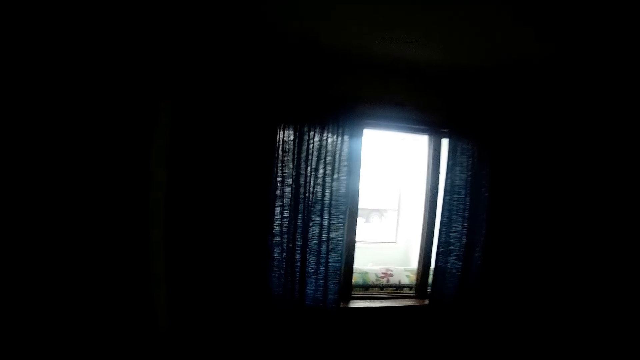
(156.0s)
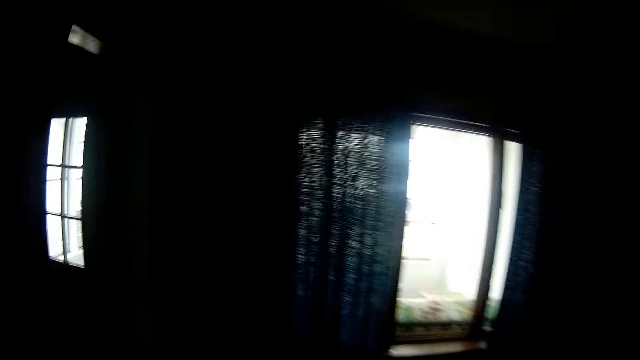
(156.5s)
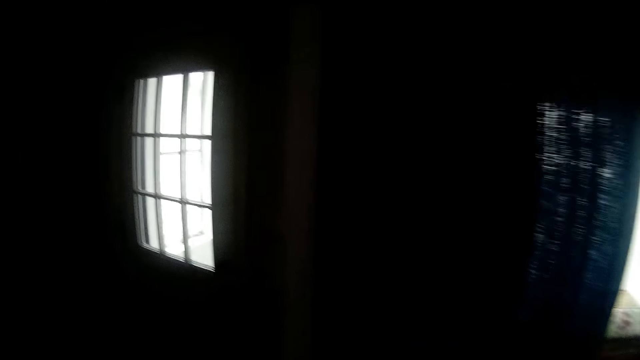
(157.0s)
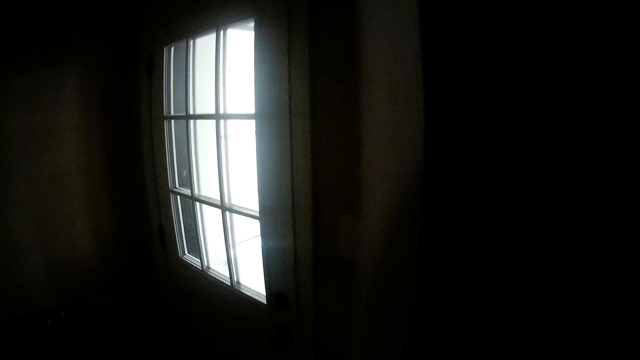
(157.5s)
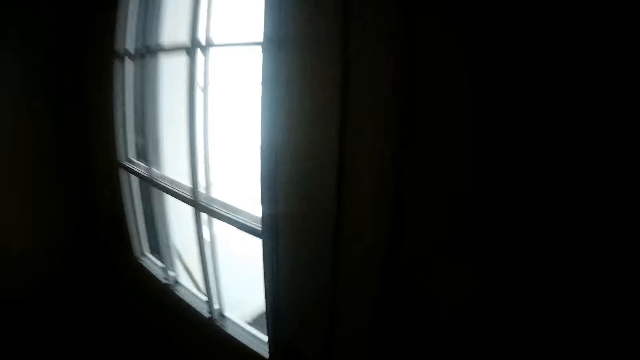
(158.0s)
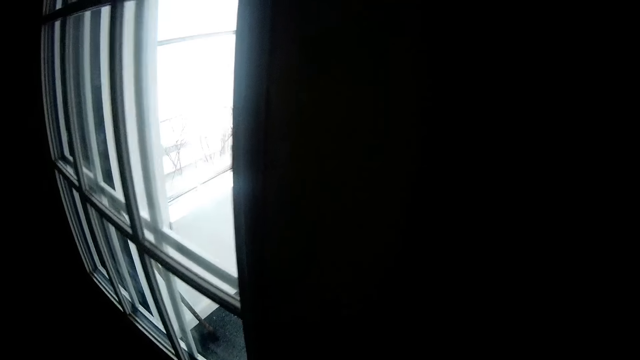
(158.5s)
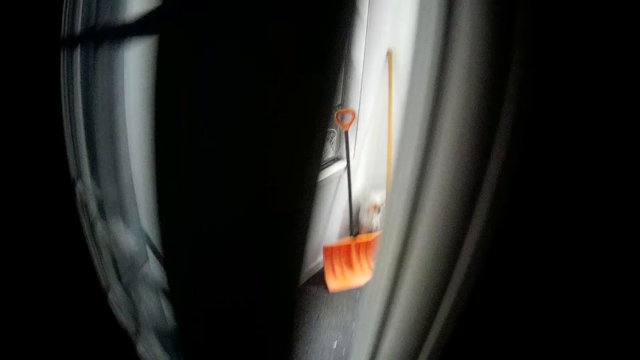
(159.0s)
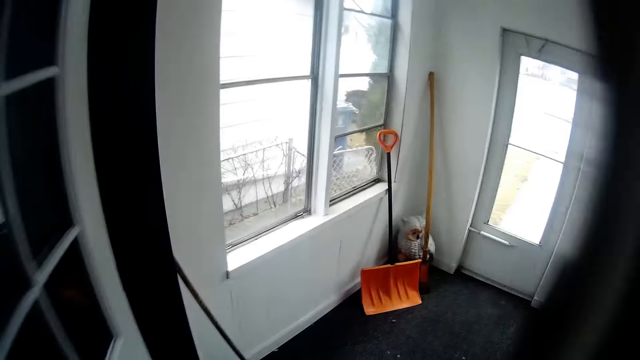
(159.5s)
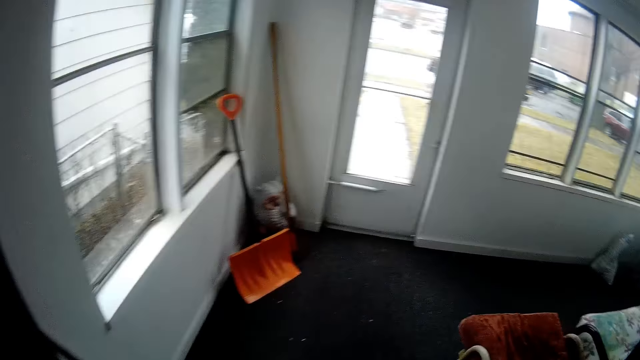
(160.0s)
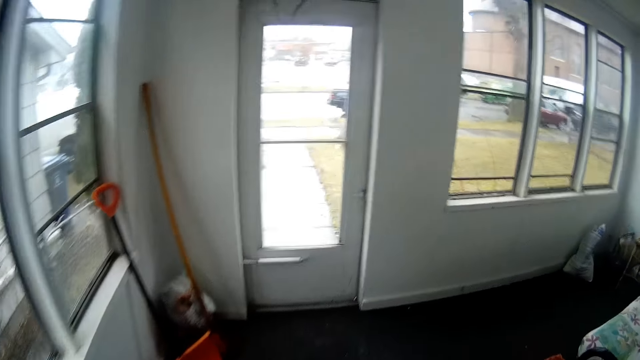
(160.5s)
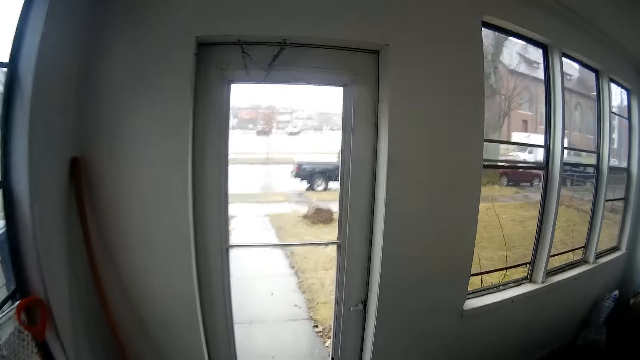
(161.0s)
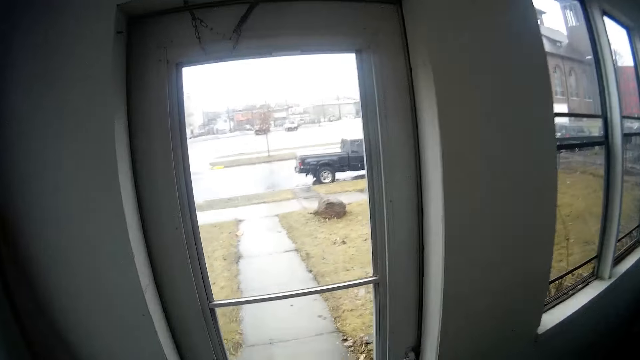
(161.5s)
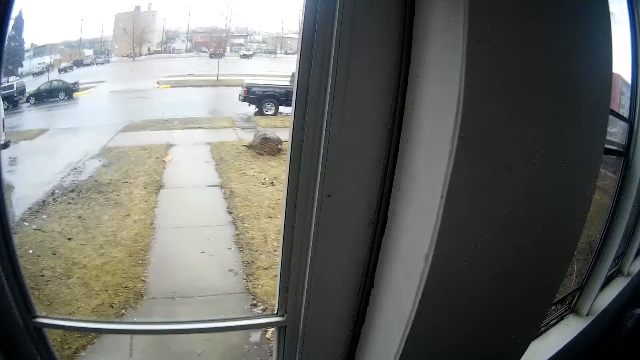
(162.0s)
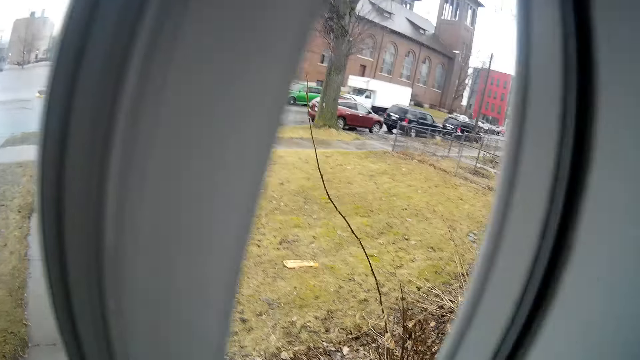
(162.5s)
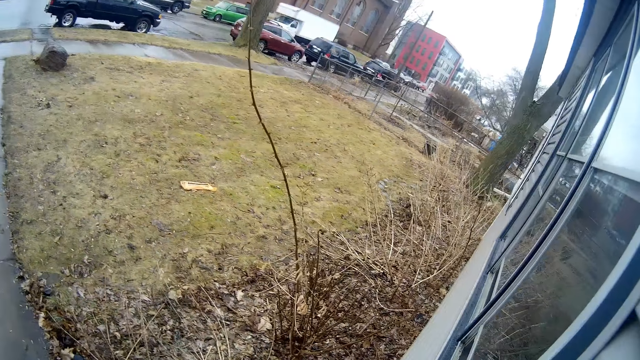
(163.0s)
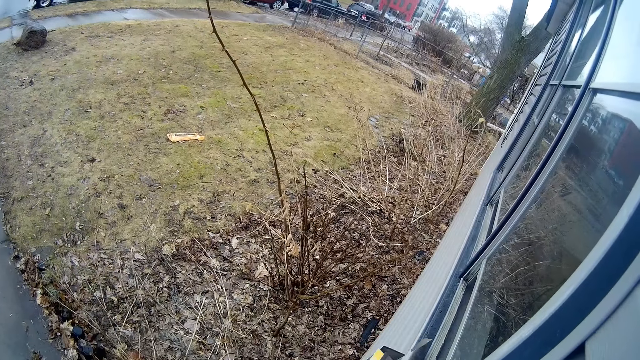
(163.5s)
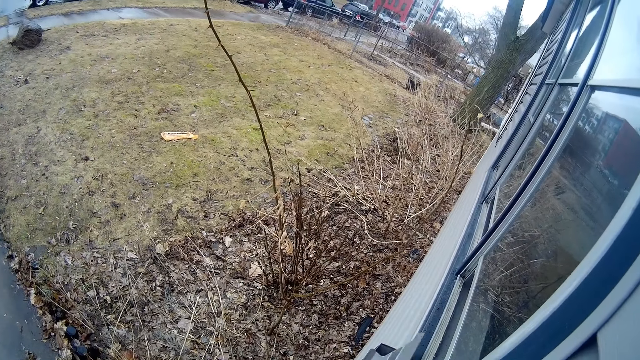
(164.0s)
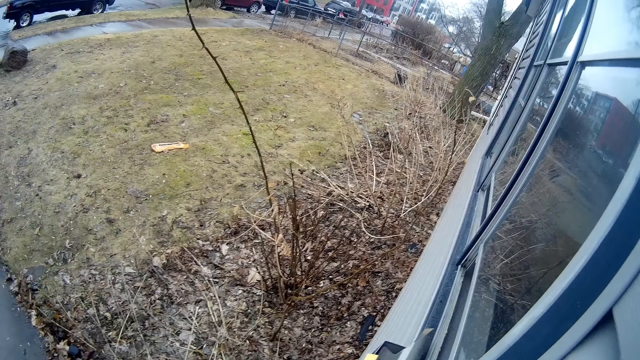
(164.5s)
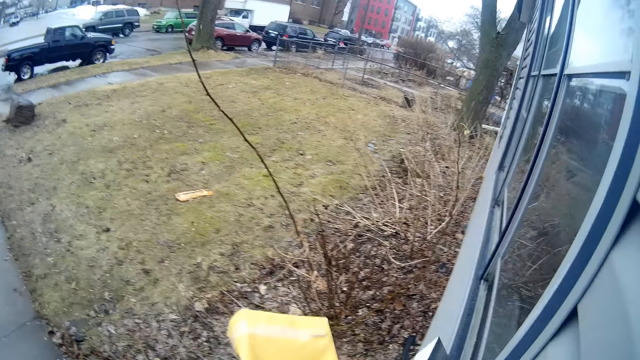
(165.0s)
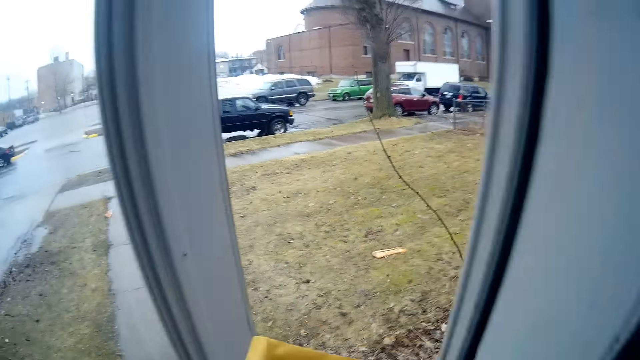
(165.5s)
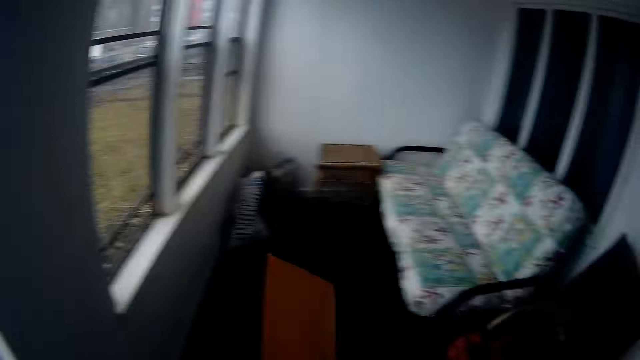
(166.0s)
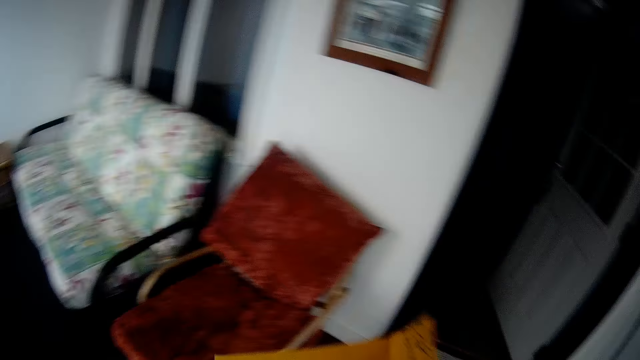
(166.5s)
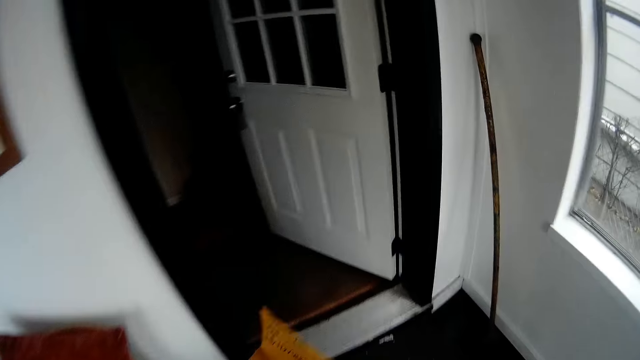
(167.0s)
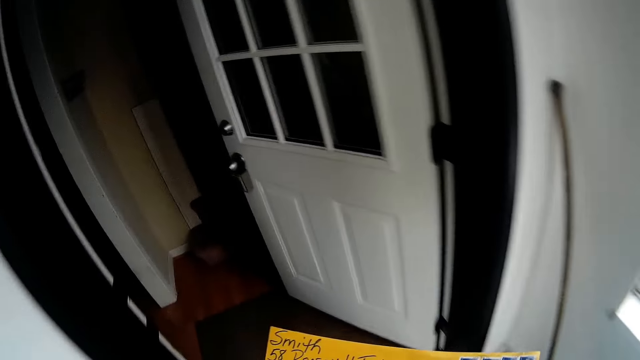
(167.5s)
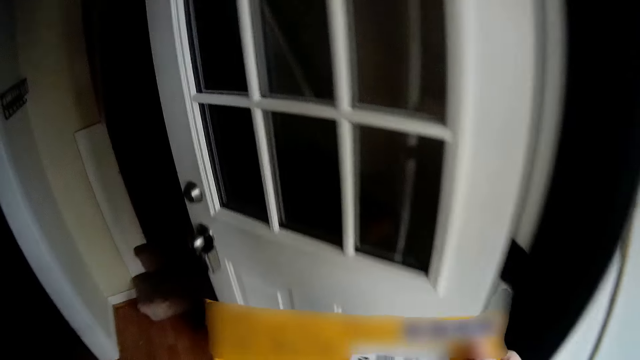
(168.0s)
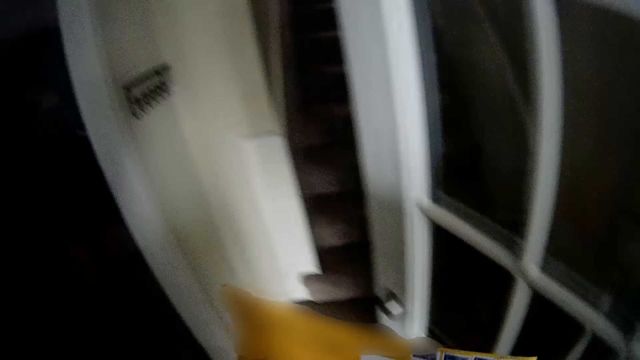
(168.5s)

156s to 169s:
The camera wearer opens a door. They walk in the room. They open the door. They pick up manila paper. They close the door, carry the manila paper, and walk in the room.

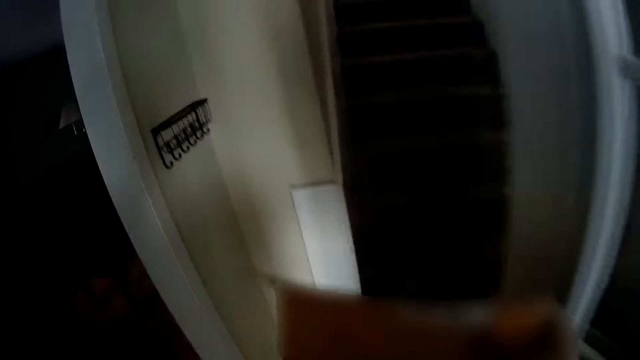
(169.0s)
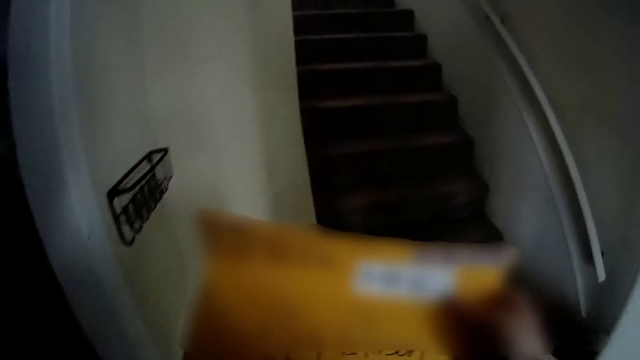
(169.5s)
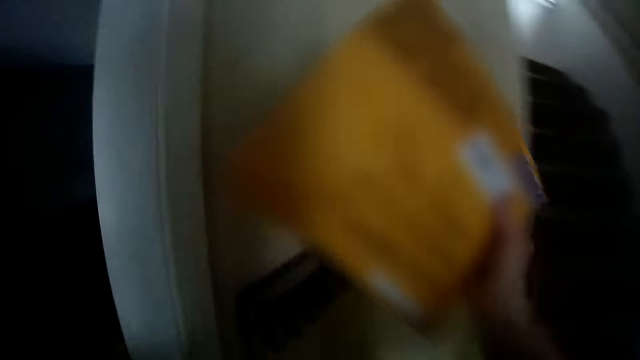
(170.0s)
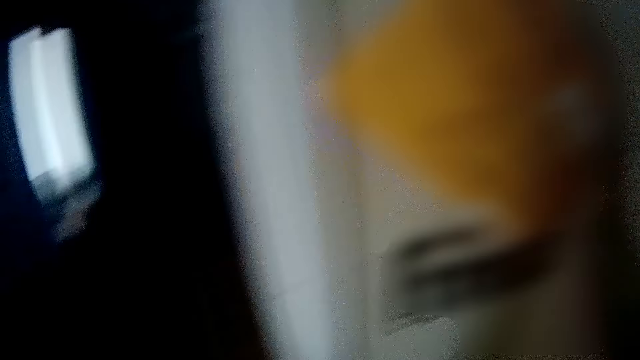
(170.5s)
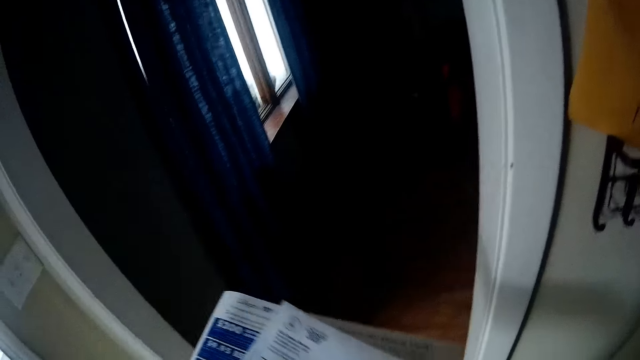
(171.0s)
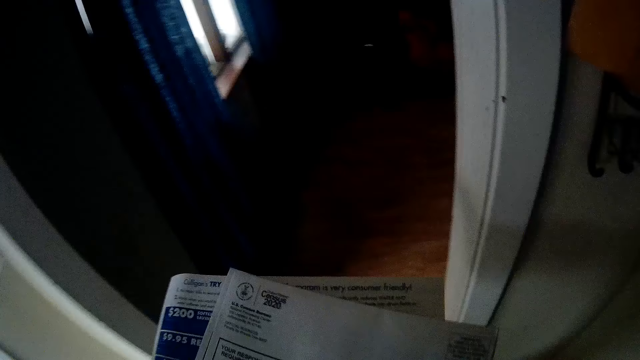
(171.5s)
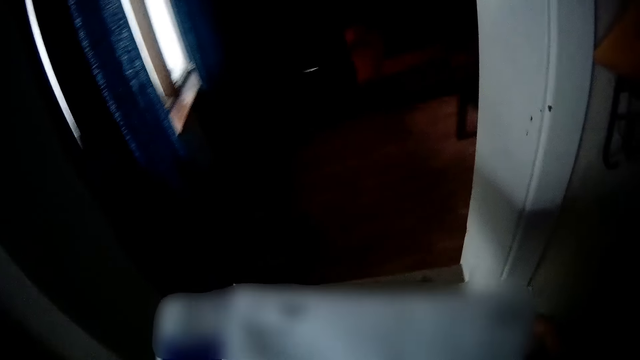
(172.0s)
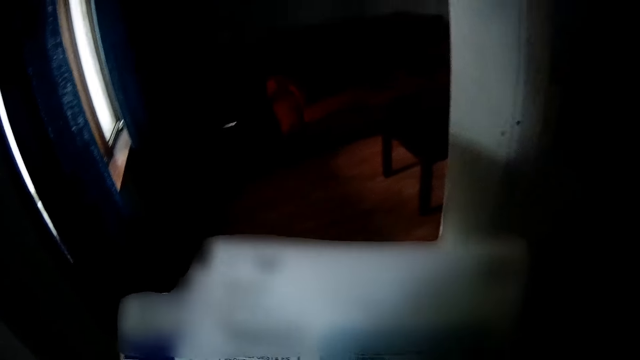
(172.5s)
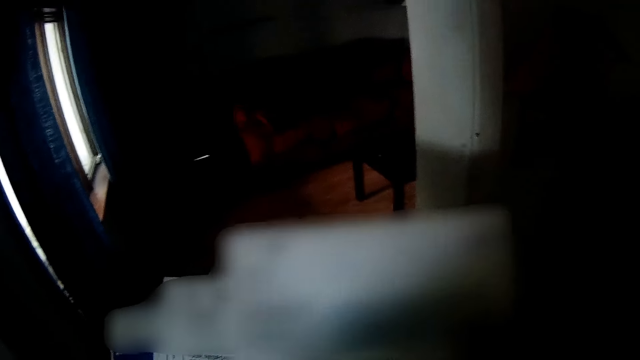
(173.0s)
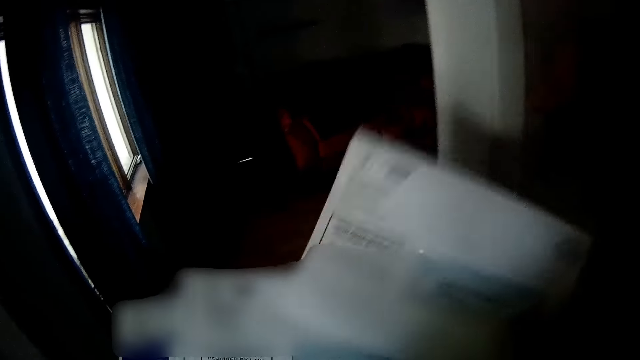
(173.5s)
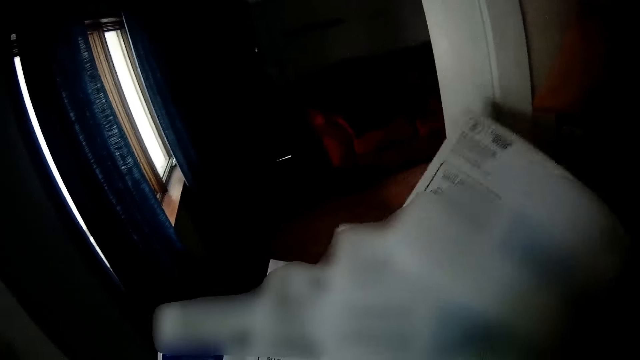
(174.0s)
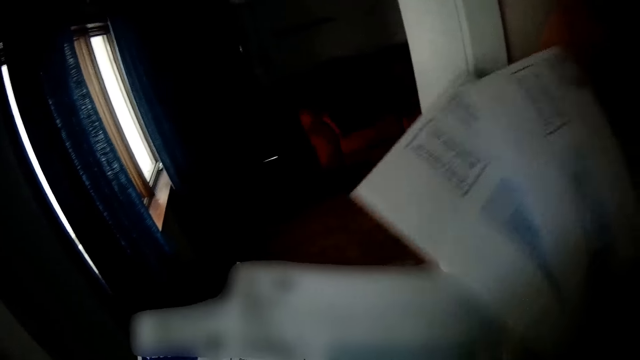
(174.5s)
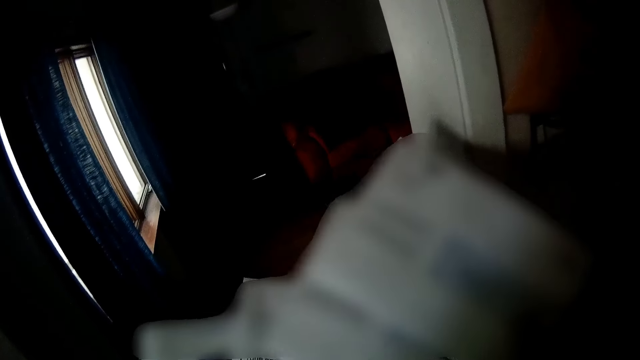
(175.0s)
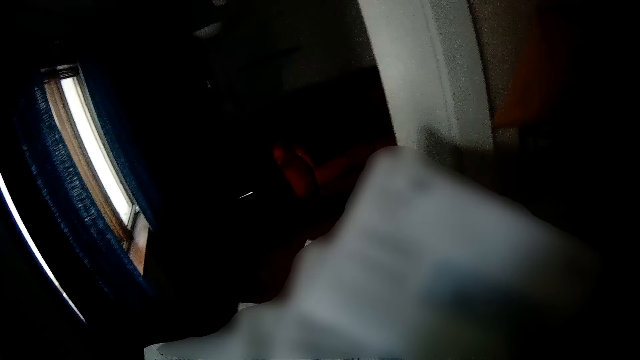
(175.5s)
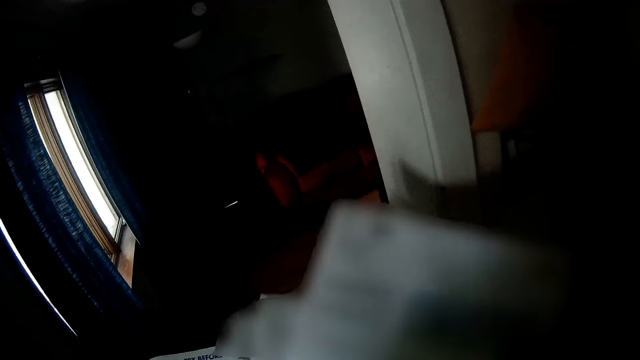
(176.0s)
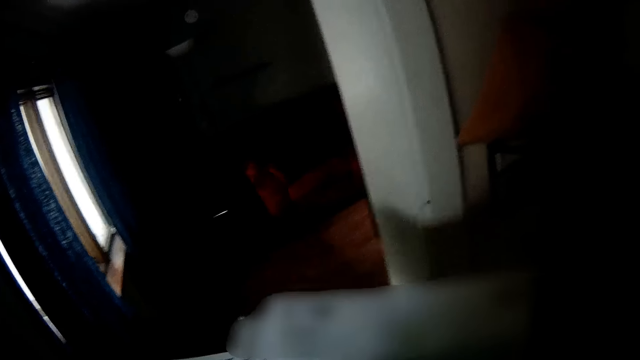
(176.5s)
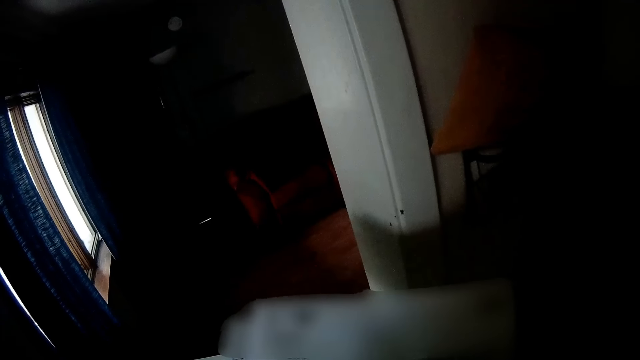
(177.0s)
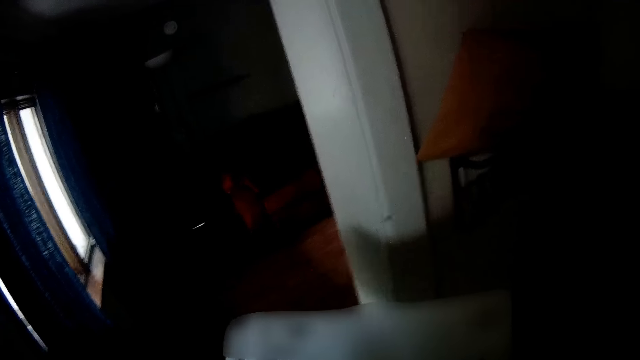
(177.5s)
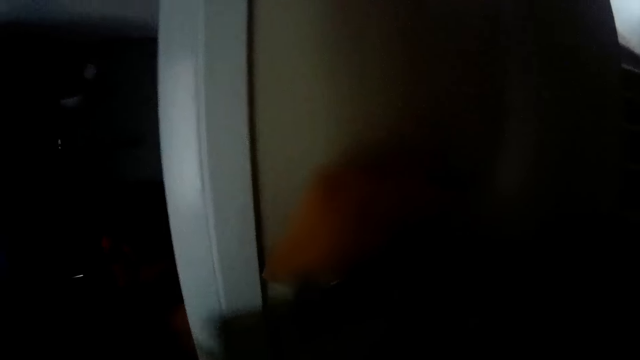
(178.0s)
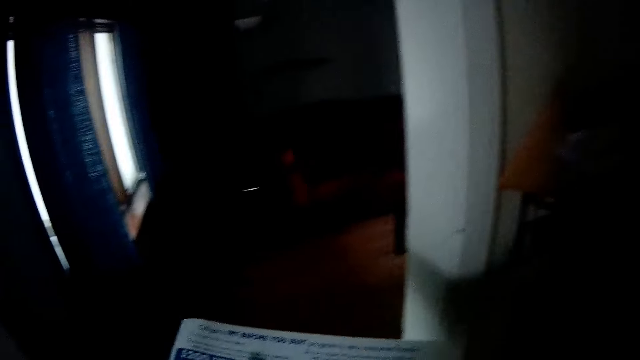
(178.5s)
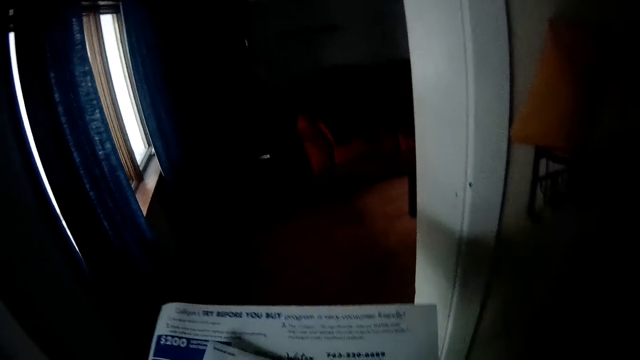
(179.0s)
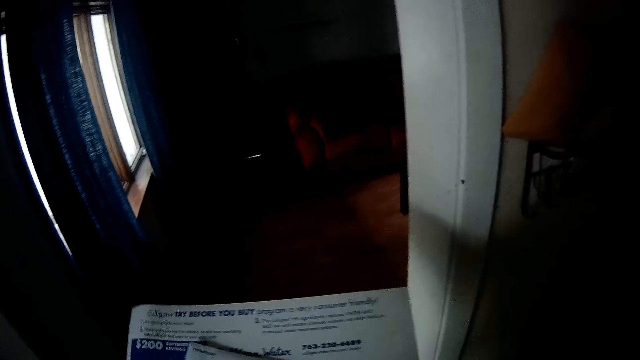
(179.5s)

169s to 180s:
The camera wearer puts the manila paper near the wall. They select a paper. They read a magazine.
